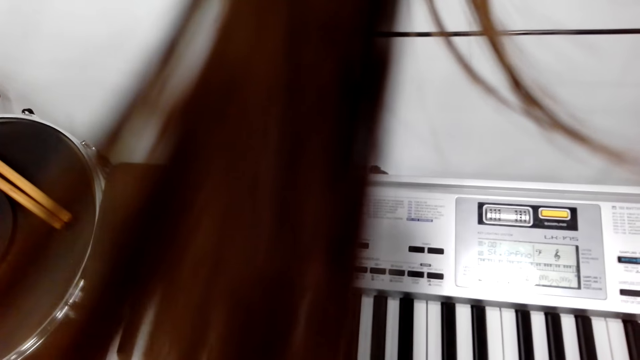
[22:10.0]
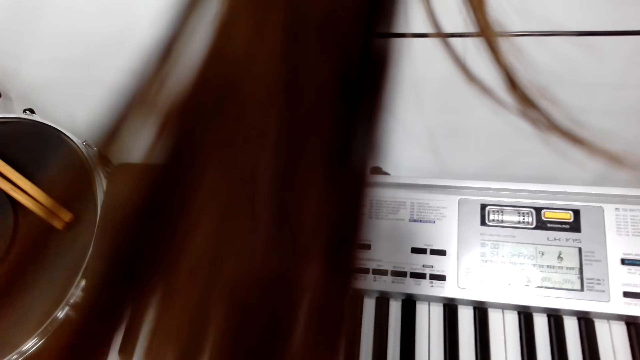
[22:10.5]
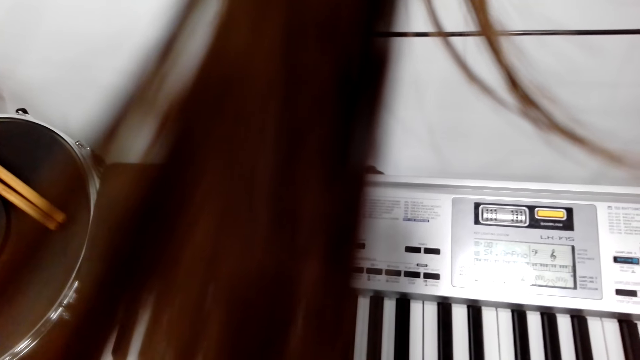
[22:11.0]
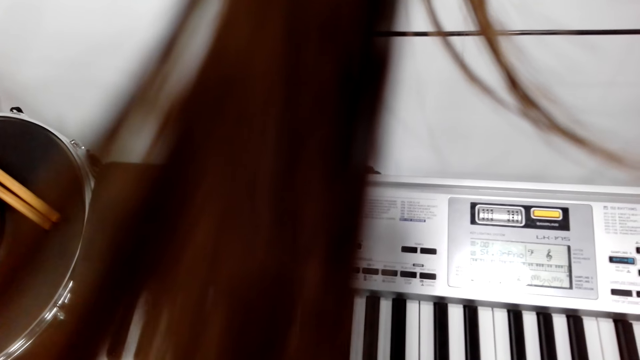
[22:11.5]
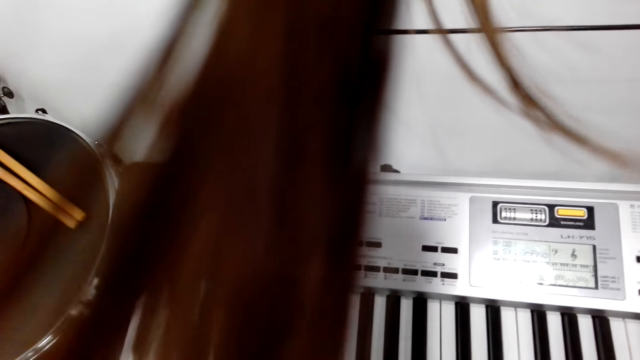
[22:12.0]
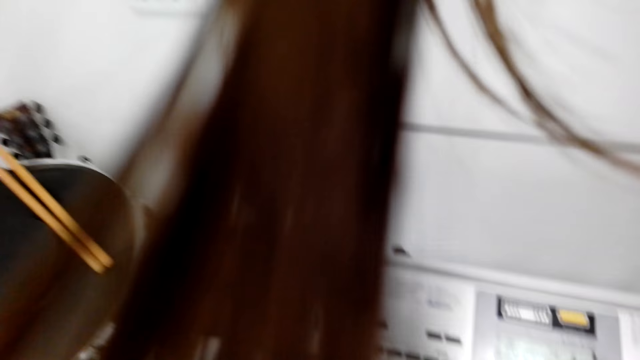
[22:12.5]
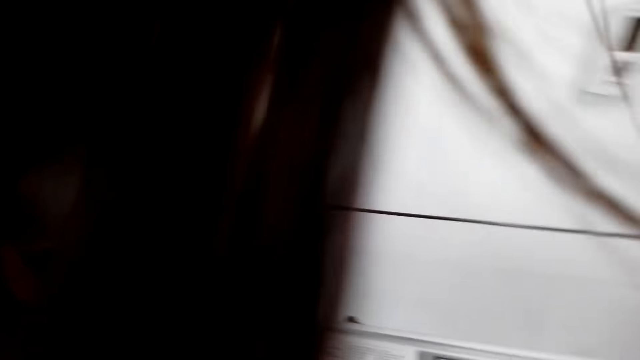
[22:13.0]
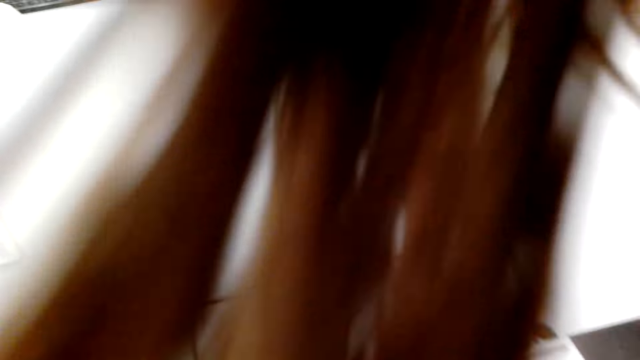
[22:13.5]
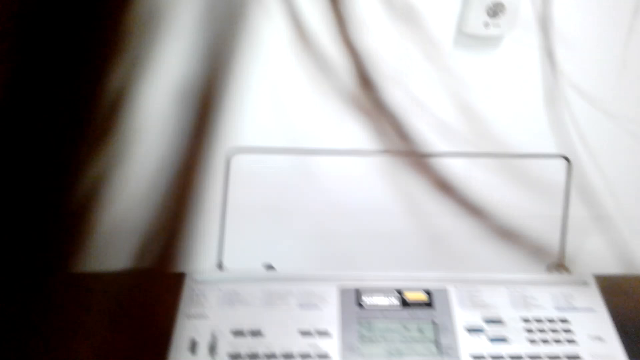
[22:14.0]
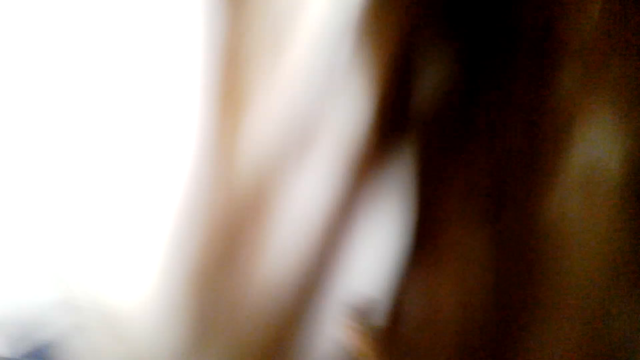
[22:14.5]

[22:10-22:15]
The camera wearer plays the piano.

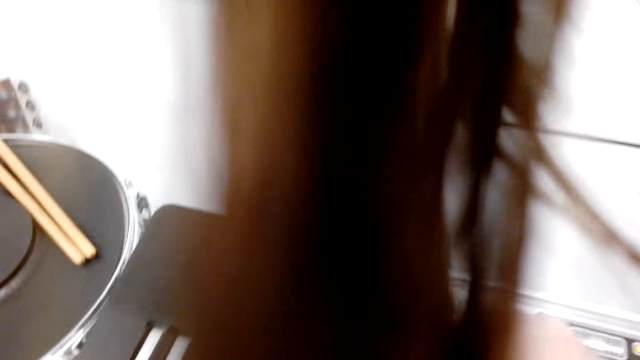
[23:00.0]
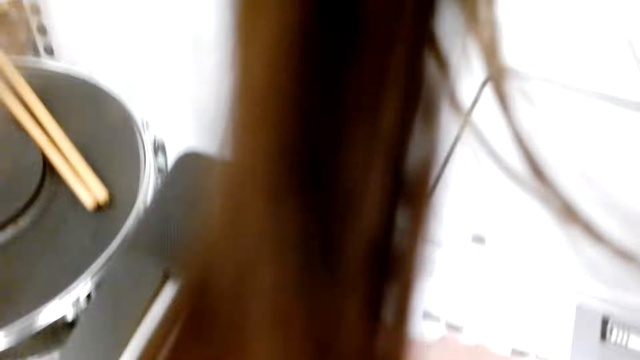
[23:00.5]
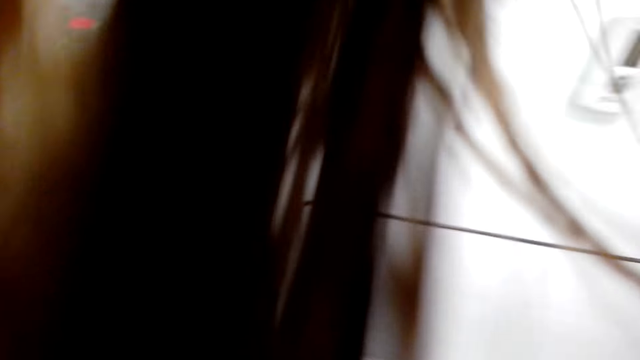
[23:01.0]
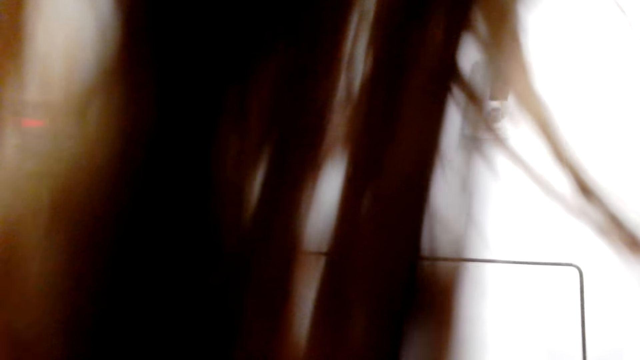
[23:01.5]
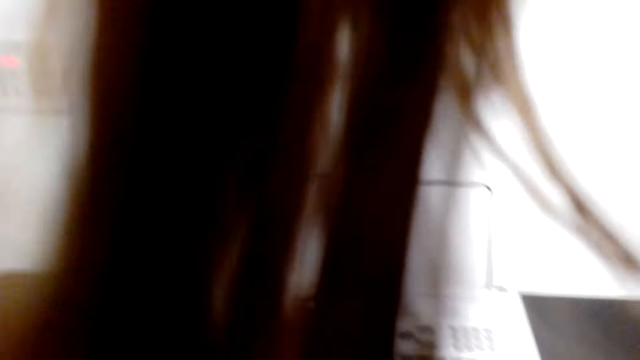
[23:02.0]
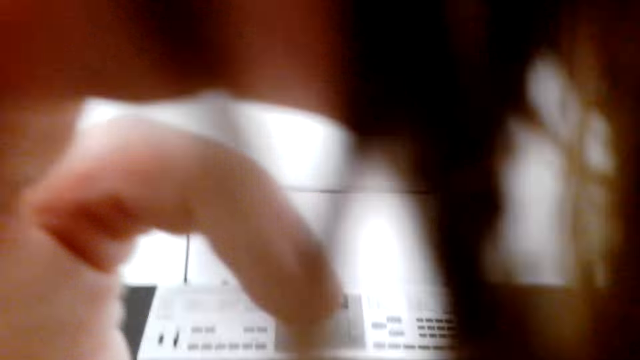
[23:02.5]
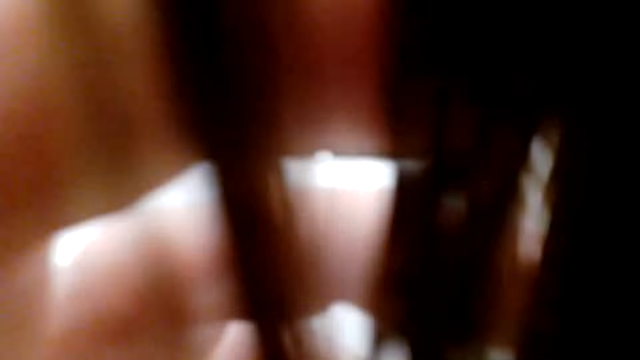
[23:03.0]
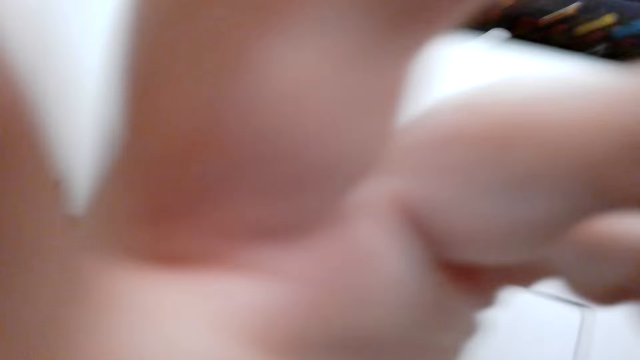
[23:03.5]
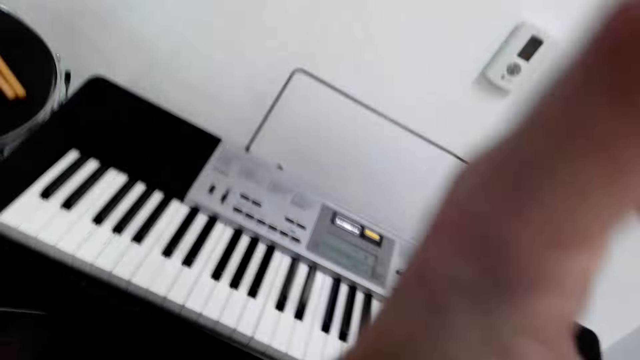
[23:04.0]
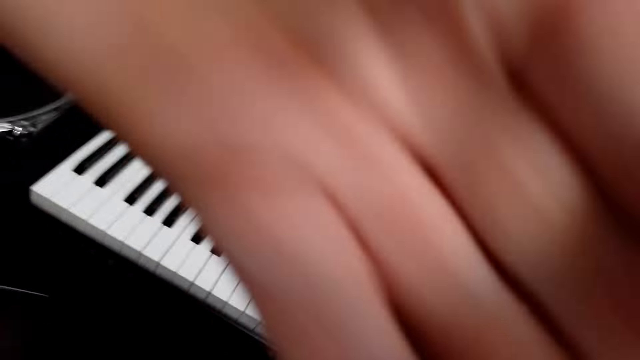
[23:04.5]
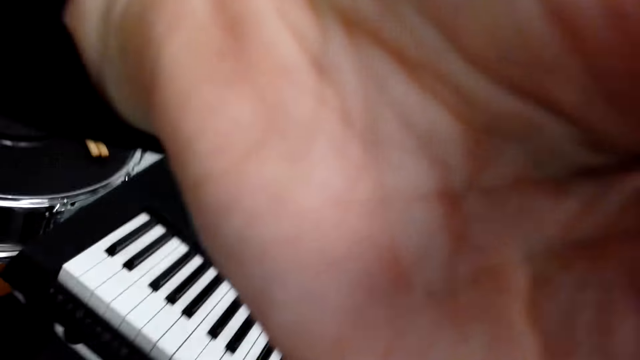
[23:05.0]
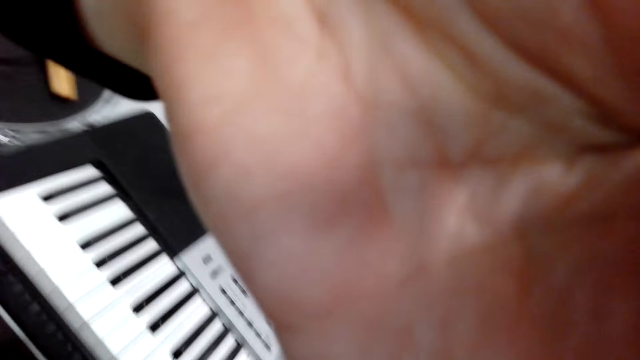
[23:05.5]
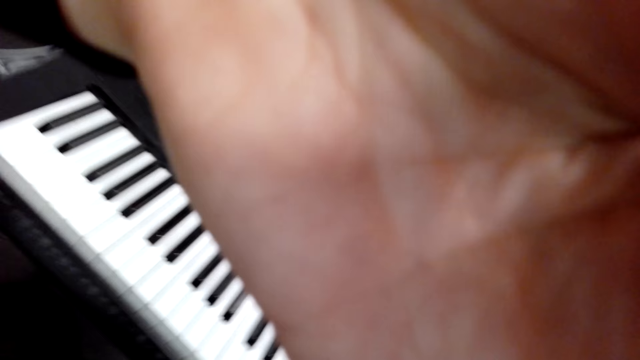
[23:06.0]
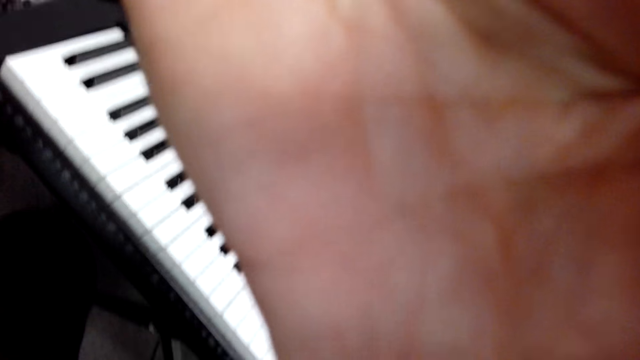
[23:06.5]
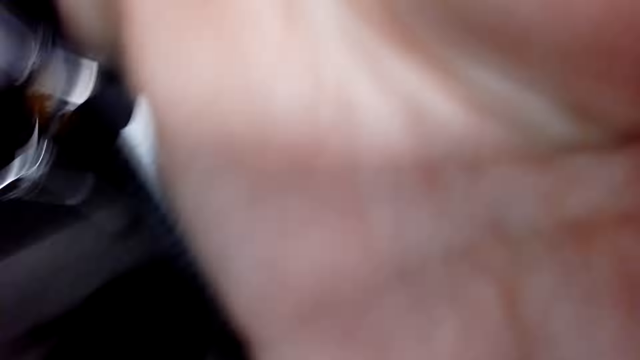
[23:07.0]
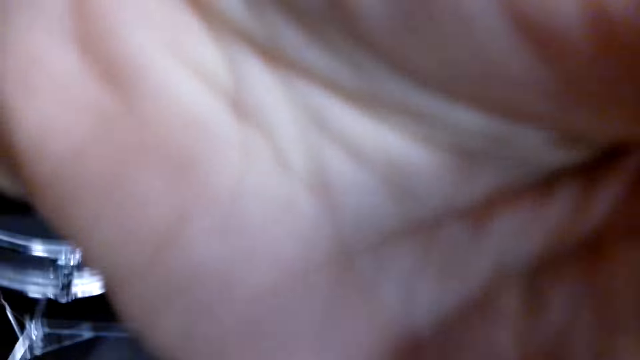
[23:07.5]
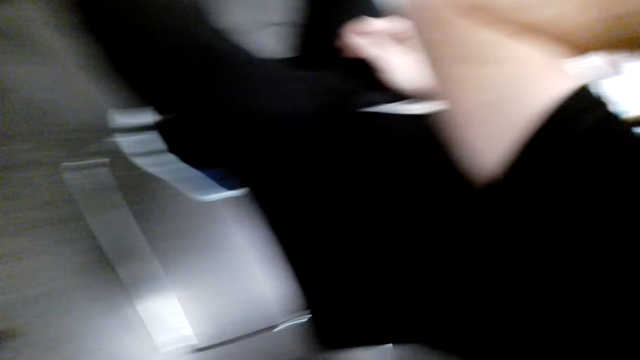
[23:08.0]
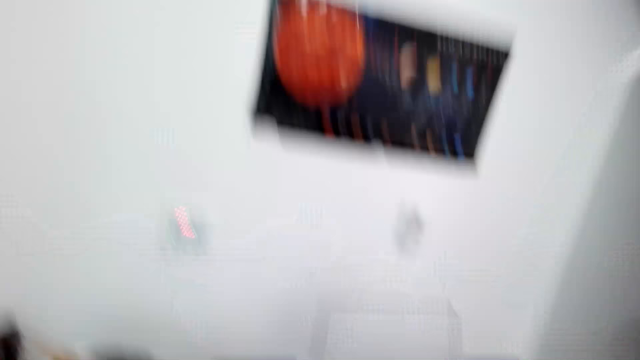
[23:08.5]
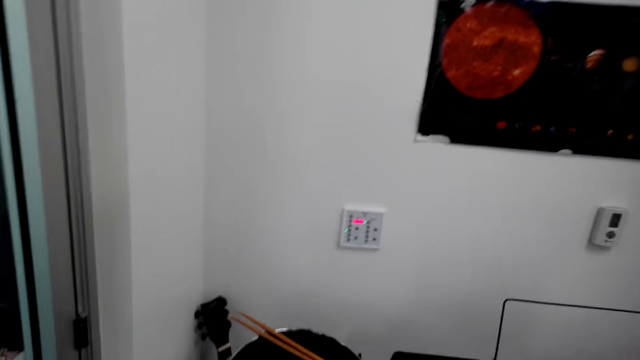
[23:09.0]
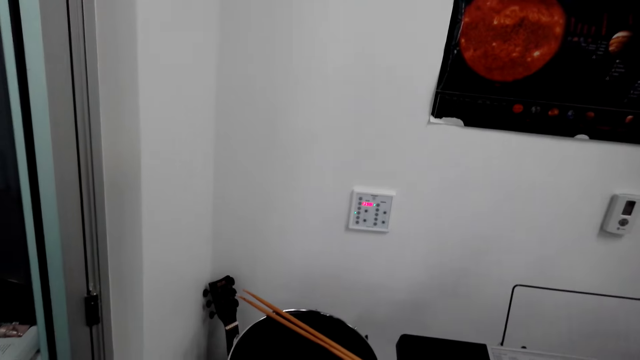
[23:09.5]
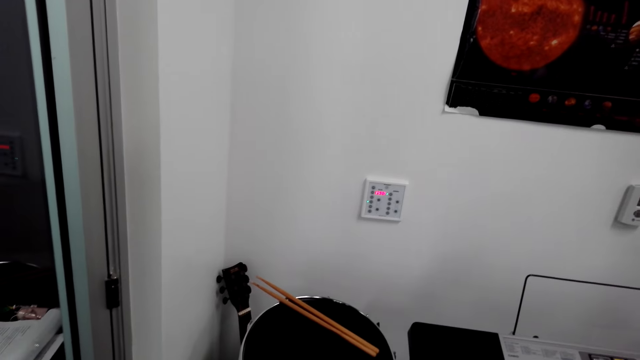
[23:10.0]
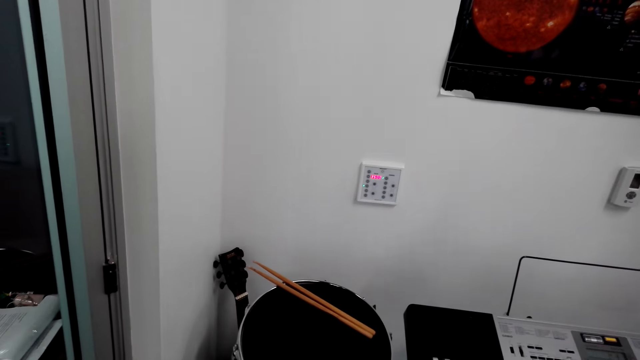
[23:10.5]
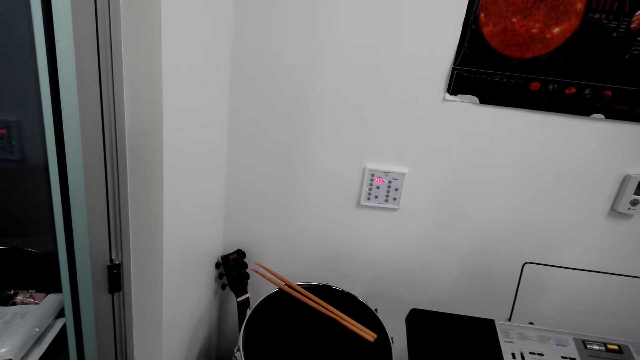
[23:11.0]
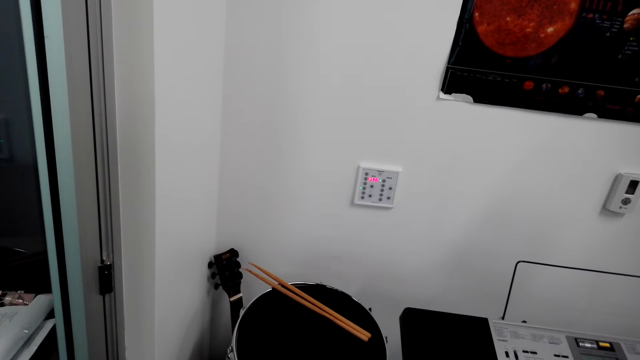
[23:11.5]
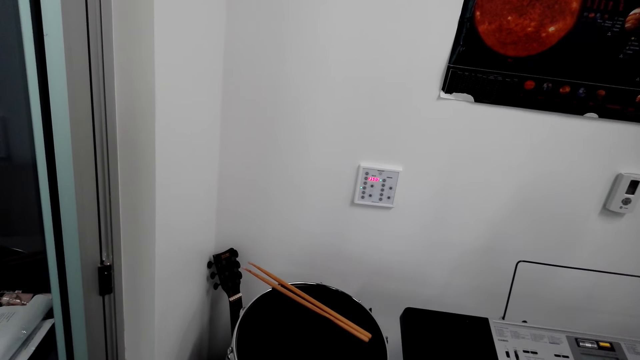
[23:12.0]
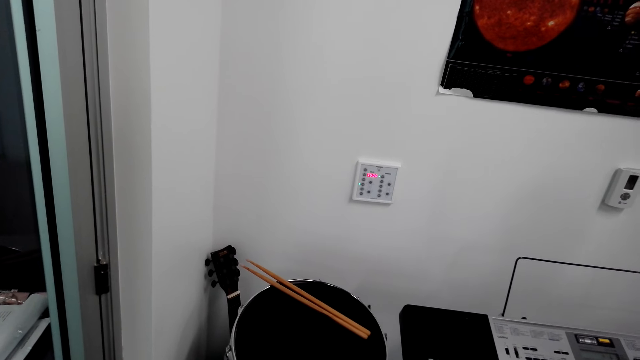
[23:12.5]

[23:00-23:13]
The camera wearer adjusts the camera. They stare around the room.
